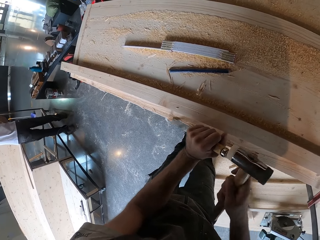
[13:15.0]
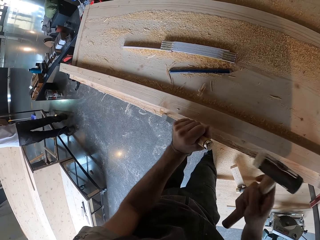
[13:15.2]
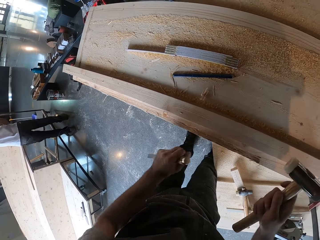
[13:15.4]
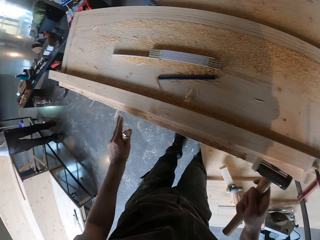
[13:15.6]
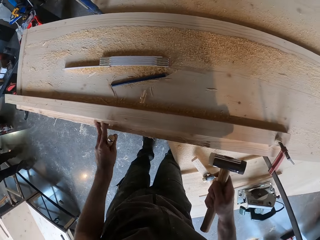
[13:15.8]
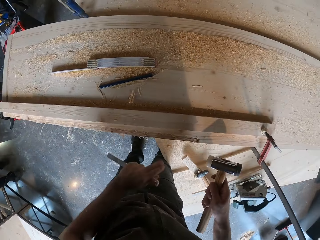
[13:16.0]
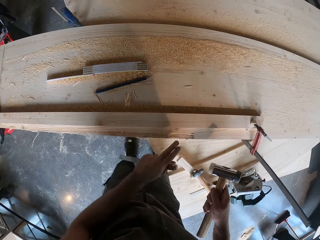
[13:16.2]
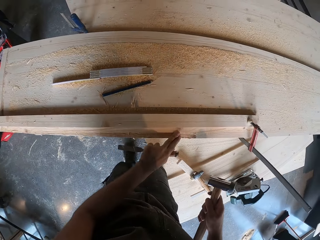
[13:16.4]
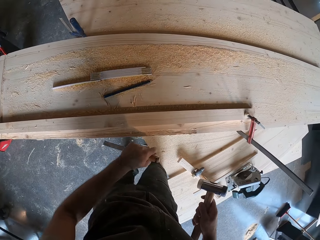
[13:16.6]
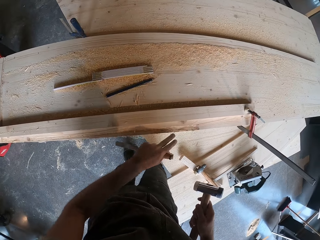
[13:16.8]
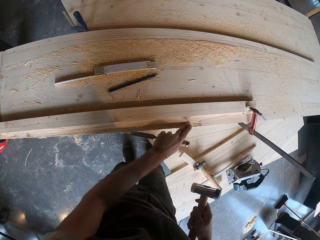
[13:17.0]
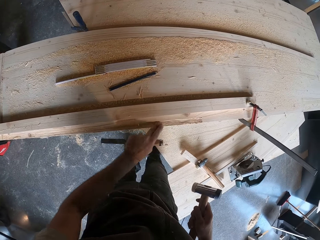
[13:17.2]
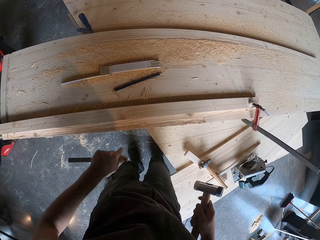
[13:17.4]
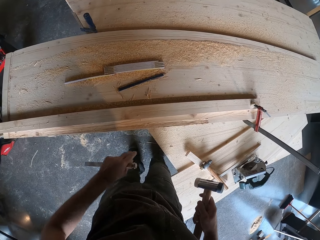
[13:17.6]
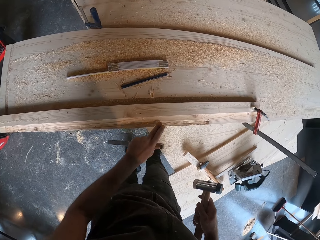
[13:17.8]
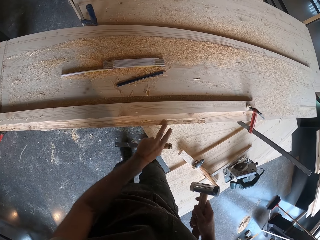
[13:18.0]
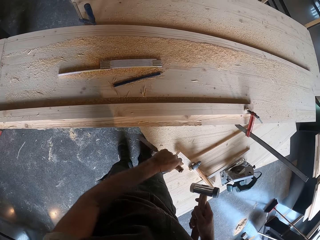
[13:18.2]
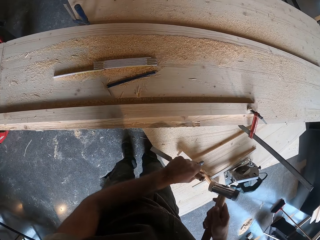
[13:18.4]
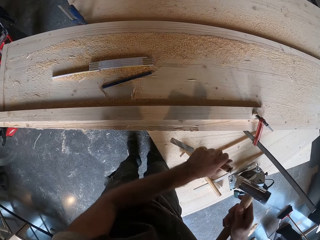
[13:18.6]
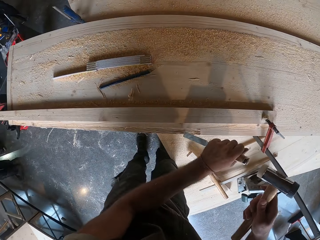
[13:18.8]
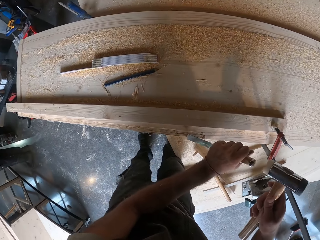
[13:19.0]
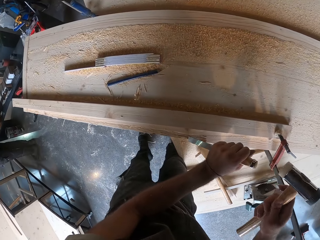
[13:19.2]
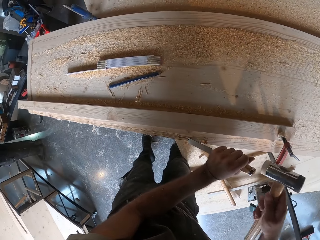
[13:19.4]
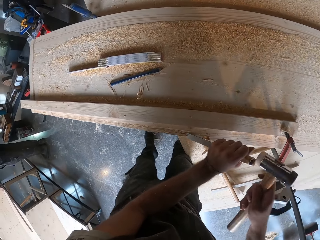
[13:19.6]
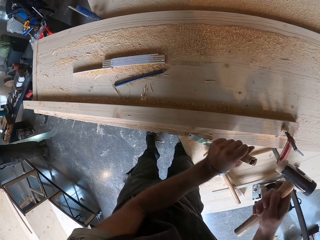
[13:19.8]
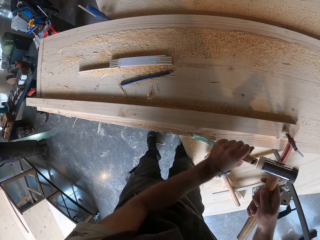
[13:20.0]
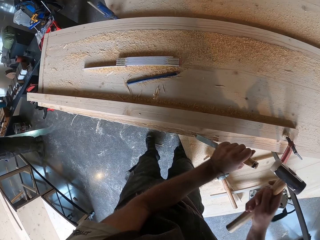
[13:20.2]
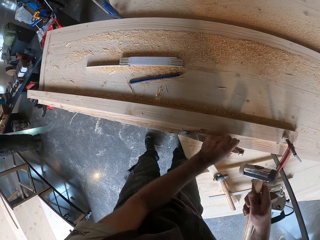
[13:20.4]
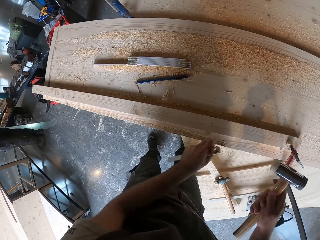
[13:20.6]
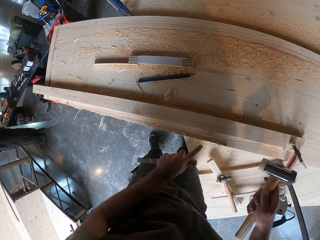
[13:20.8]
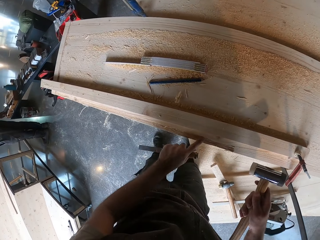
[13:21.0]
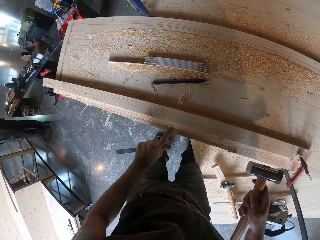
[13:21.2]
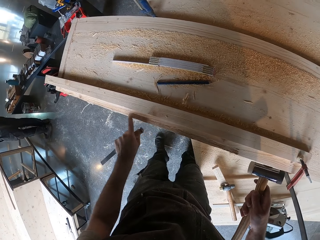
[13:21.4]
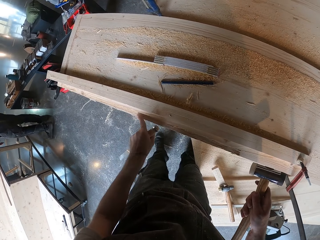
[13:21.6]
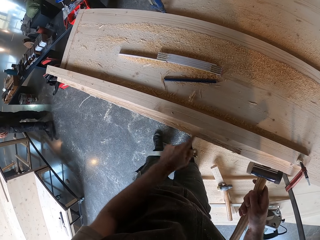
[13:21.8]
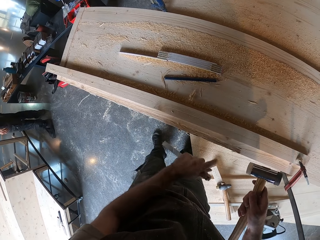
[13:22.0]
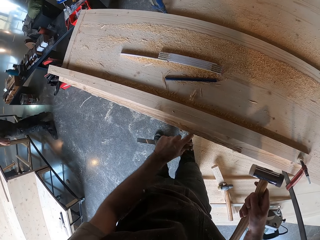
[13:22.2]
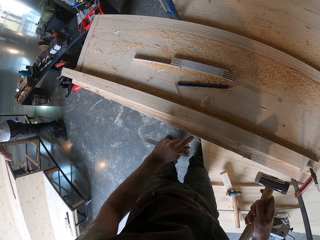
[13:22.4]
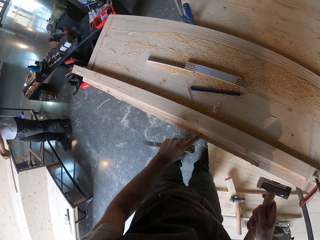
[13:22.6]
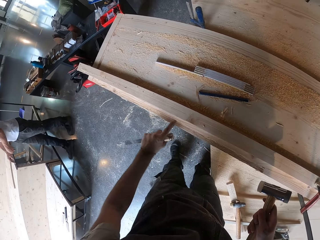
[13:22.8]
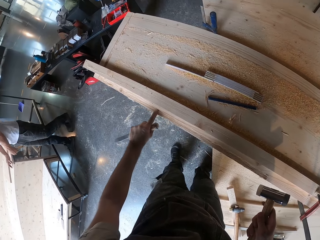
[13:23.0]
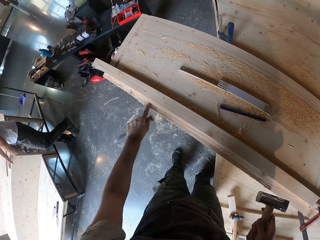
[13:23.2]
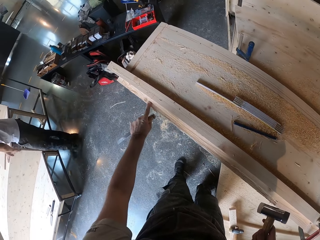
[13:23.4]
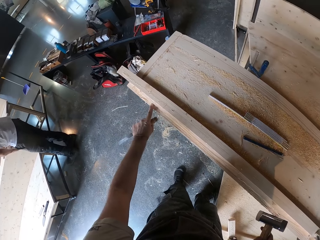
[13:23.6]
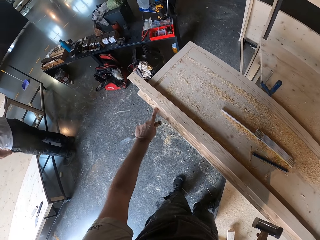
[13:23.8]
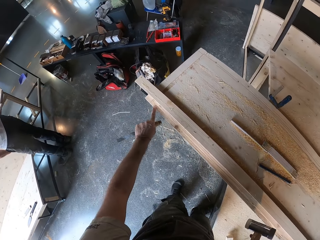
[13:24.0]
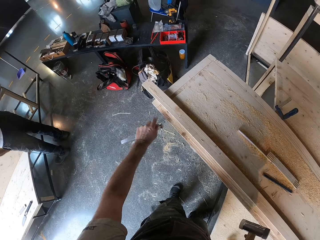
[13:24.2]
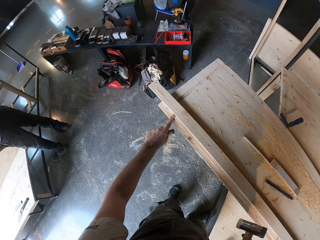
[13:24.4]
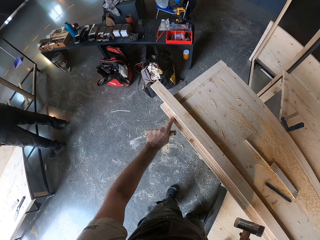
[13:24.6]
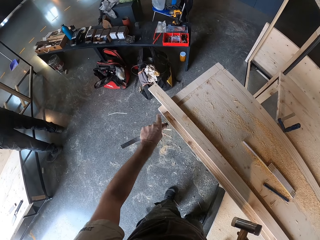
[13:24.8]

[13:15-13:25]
The camera wearer cleans a part of the plank with his left hand. He sets a chisel on the wood. He works on the plank with the chisel in his left hand and the hammer in his right hand. He hammers the chisel on the wood with the hammer or mallet. He cleans a part of the plank with his left hand again.

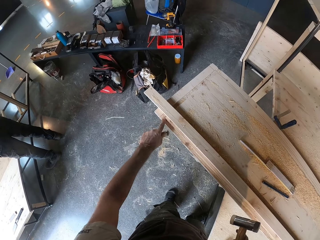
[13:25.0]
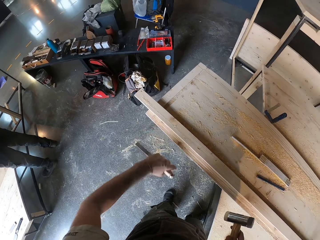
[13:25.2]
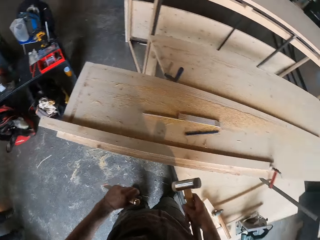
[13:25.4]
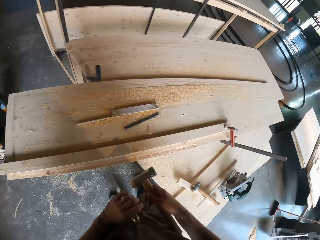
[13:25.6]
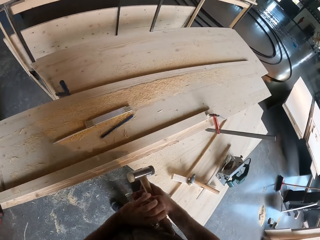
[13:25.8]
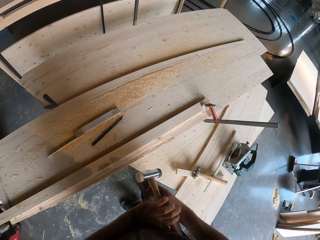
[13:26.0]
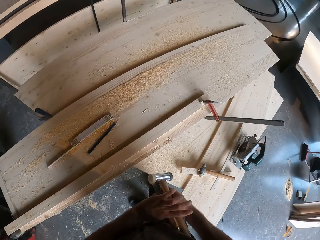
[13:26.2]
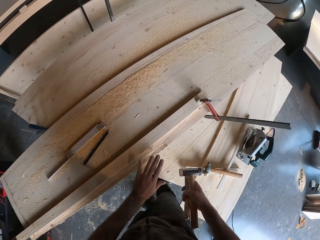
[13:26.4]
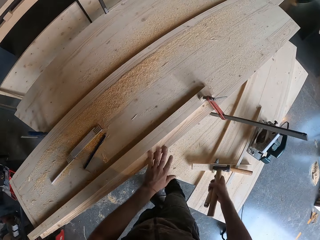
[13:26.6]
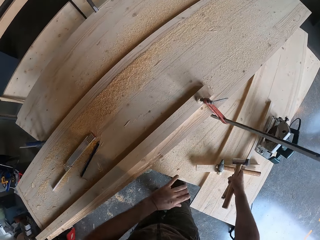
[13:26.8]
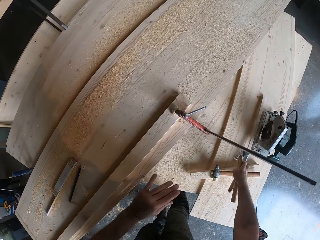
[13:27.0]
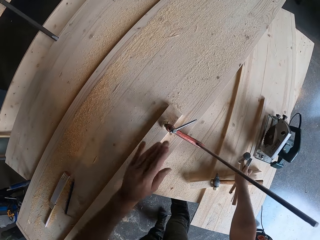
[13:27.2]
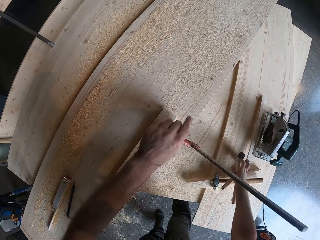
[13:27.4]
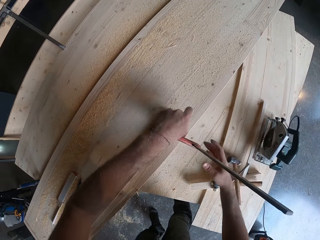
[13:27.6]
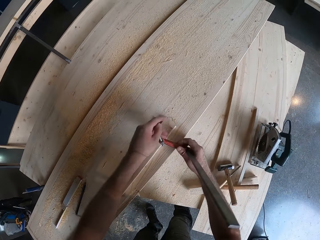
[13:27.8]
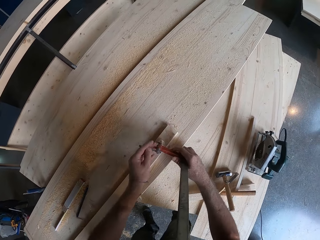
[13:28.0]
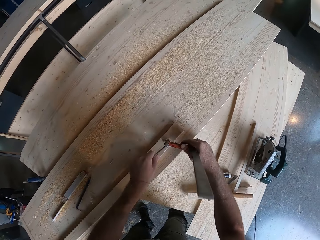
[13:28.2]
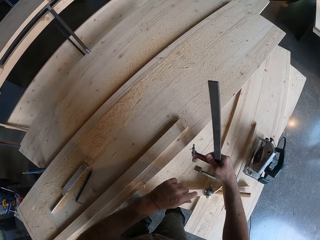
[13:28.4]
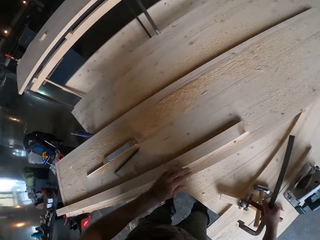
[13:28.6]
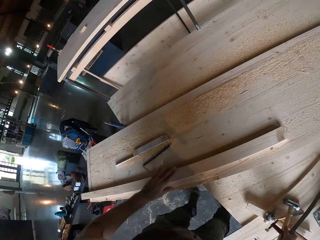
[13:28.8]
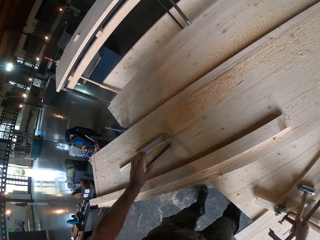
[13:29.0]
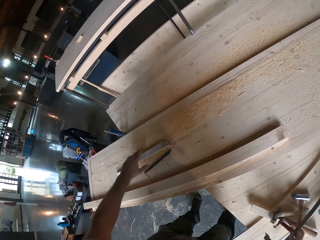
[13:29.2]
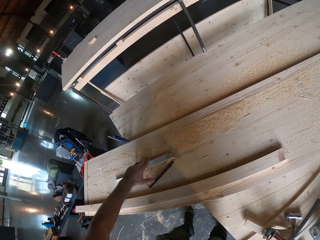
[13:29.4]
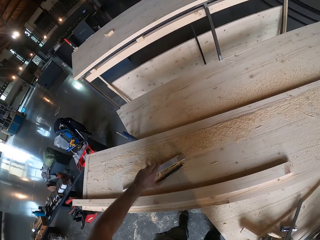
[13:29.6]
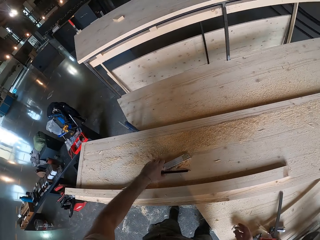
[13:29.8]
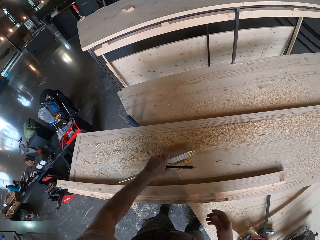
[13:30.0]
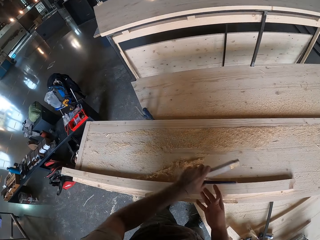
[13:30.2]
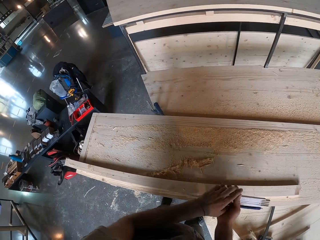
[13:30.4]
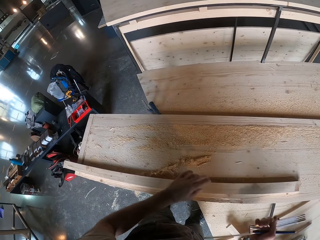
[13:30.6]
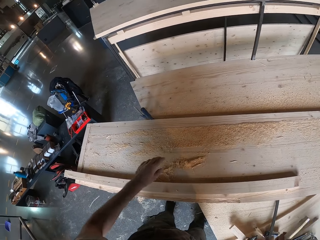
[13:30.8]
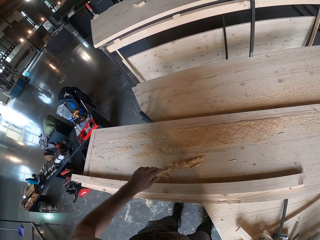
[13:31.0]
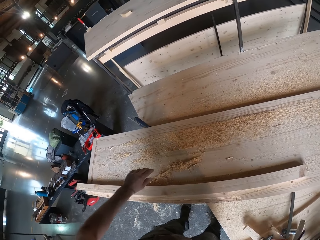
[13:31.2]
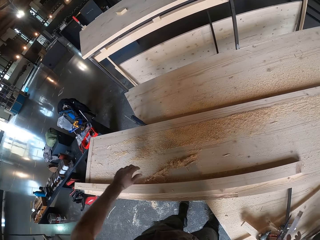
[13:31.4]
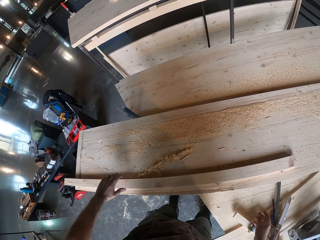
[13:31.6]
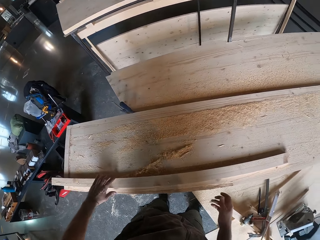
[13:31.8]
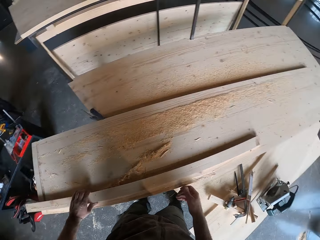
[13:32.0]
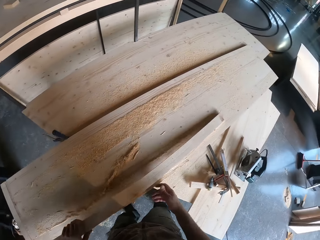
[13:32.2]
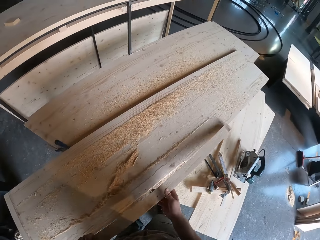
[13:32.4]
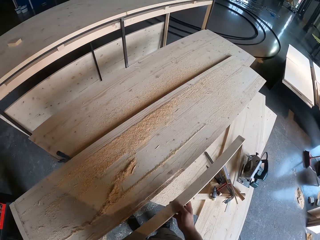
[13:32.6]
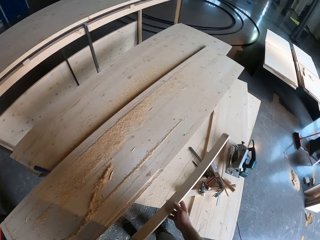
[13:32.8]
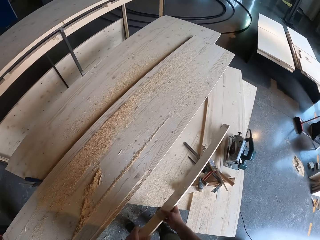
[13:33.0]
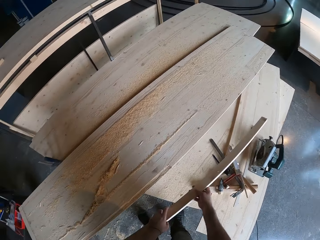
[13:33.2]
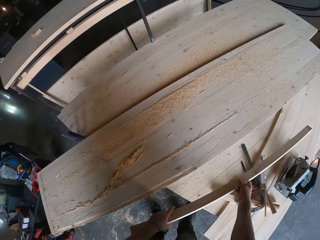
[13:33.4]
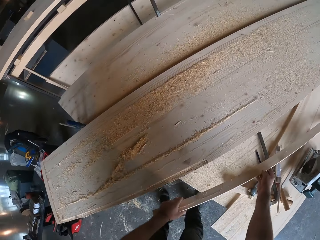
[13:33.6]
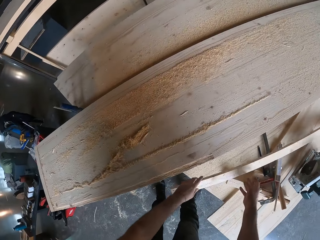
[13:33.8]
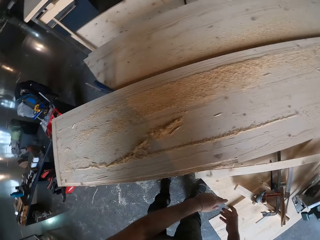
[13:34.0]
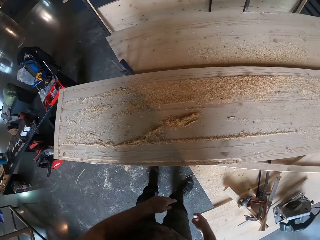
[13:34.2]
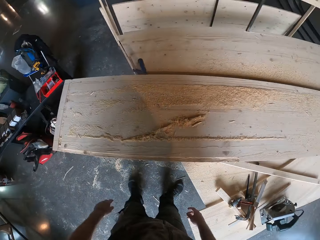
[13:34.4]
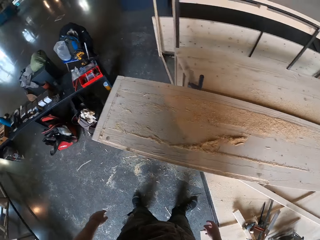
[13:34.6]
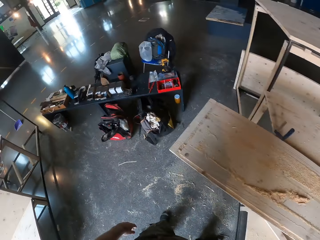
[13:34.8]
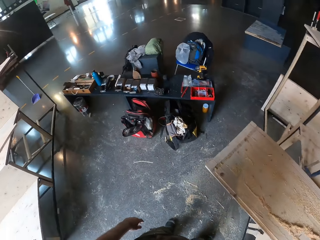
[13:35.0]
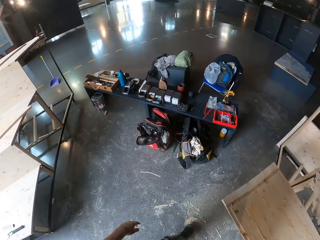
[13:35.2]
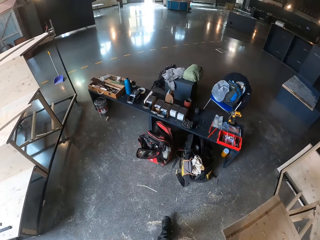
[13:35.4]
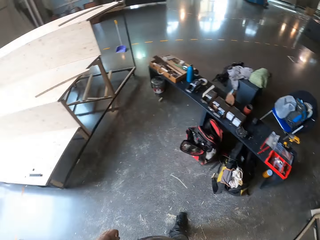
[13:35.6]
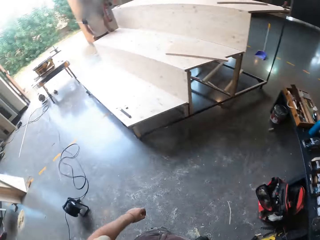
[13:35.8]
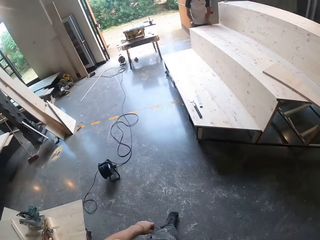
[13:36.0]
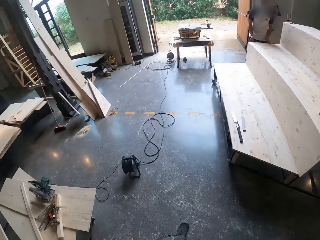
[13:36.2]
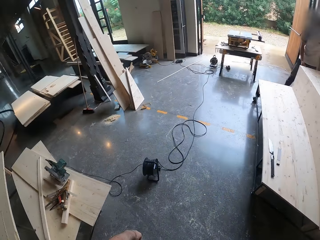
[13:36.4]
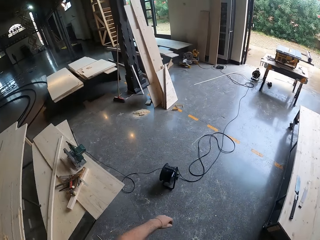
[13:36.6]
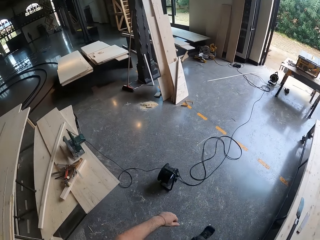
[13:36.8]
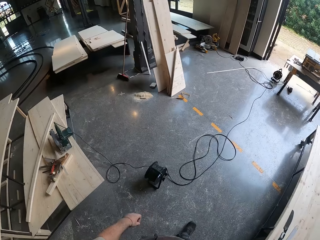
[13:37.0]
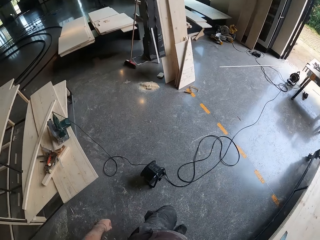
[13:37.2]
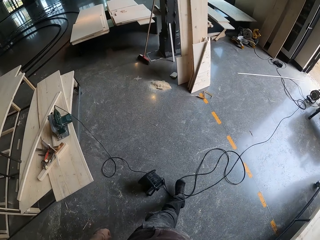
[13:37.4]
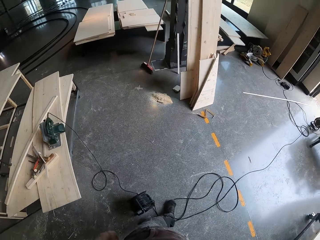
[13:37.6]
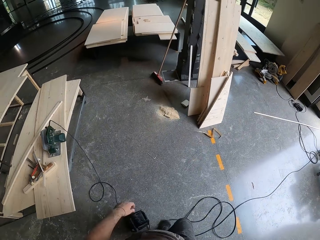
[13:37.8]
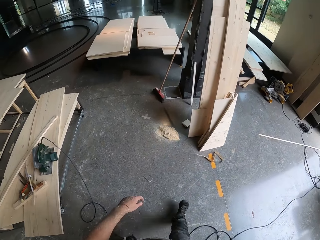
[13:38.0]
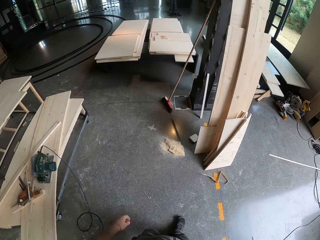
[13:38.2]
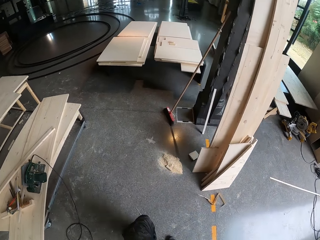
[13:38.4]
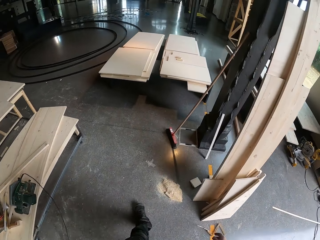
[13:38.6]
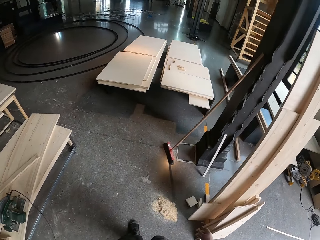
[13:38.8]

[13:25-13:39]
The camera wearer passes the chisel in his left hand to his right hand. He wipes a part of the plank with his left hand. He unscrews an F clamp on the plank with both hands. He drops the hammer and chisel in his right hand on the bench. He holds the F clamp in his right hand. He drops the marking gauge. He picks up another chisel and a pencil on the workbench with his left hand. He passes the chisel and the pencil in his left hand to his right hand. He drops the chisel and the pencil in his right hand on the bench. He lifts the plank on the workbench with both hands. He drops the plank on the bench with both hands. He looks around in the workshop and walks around in the workshop.
